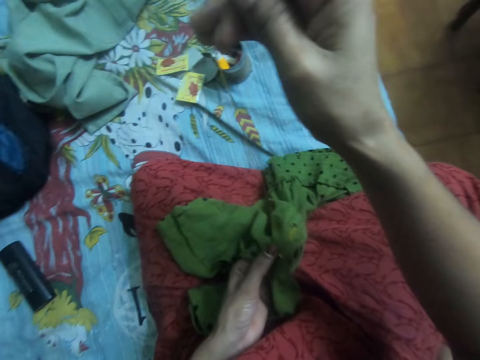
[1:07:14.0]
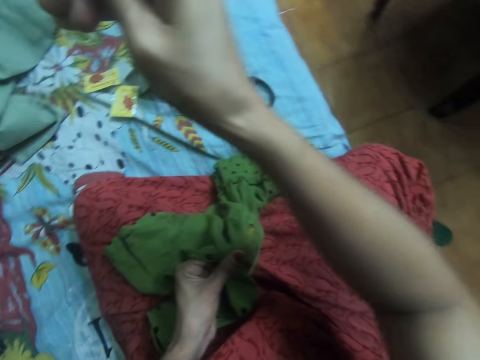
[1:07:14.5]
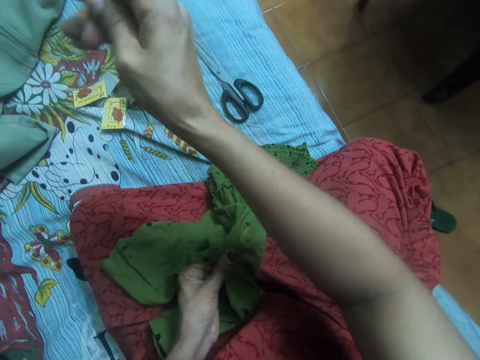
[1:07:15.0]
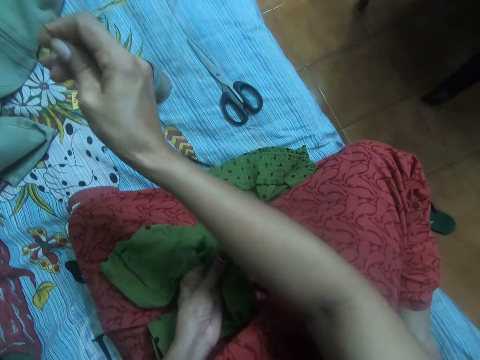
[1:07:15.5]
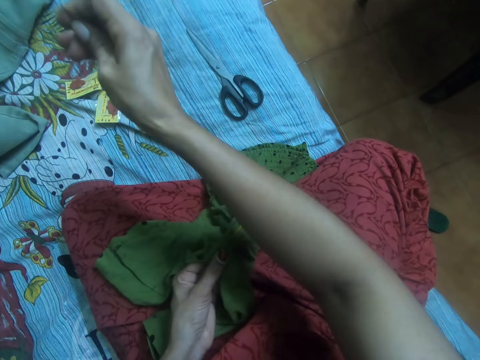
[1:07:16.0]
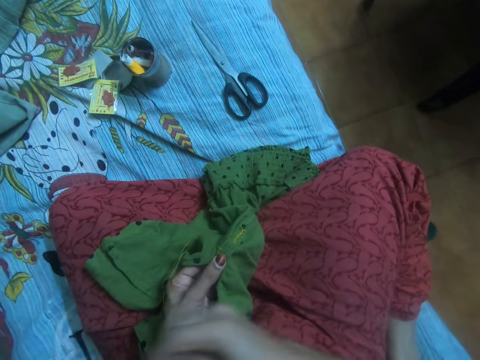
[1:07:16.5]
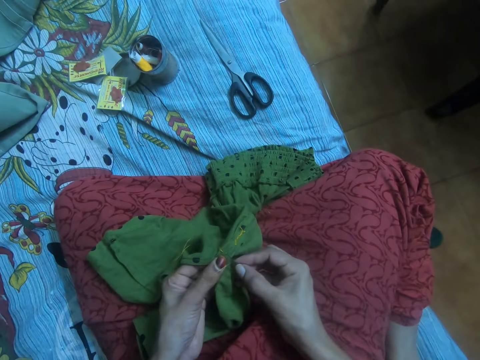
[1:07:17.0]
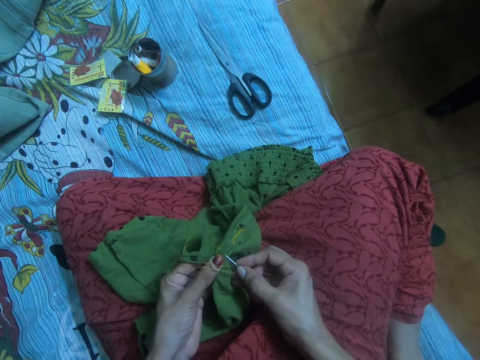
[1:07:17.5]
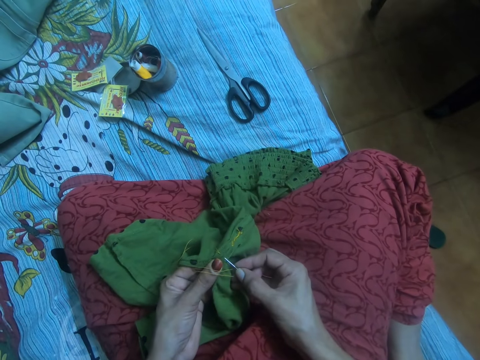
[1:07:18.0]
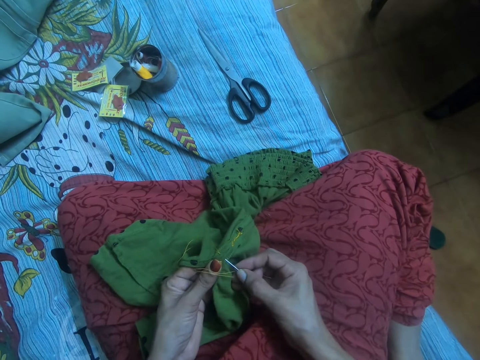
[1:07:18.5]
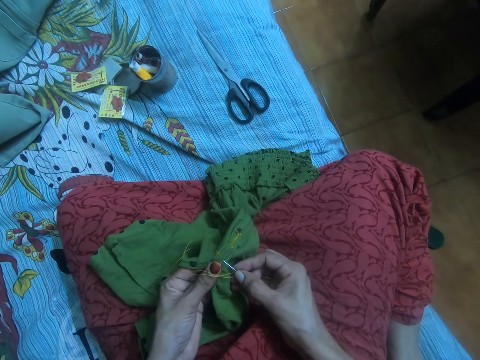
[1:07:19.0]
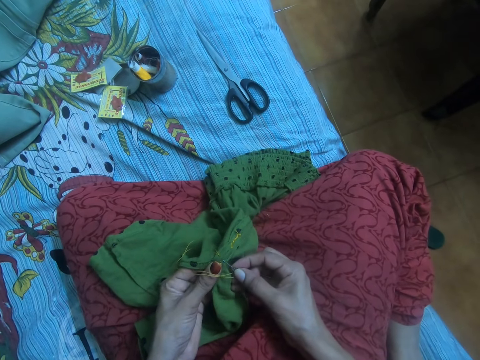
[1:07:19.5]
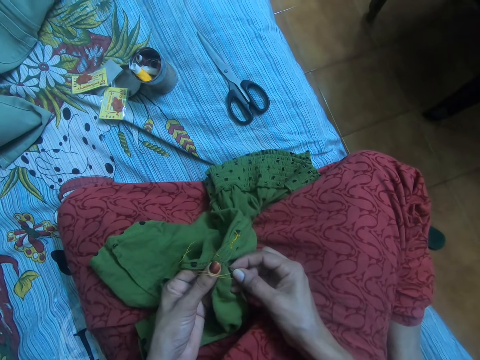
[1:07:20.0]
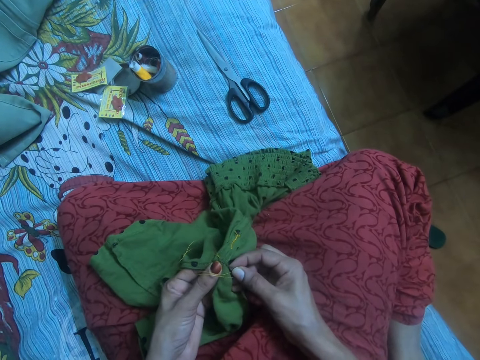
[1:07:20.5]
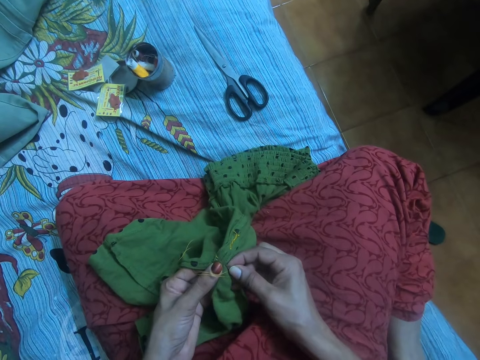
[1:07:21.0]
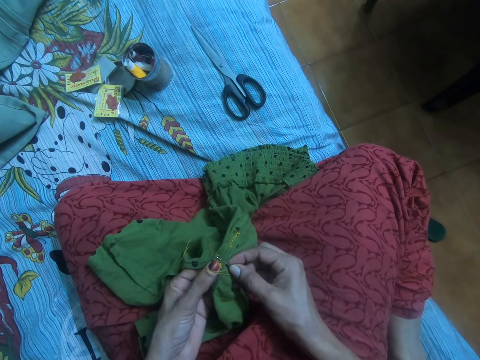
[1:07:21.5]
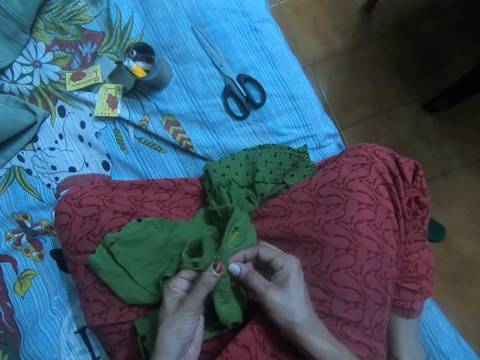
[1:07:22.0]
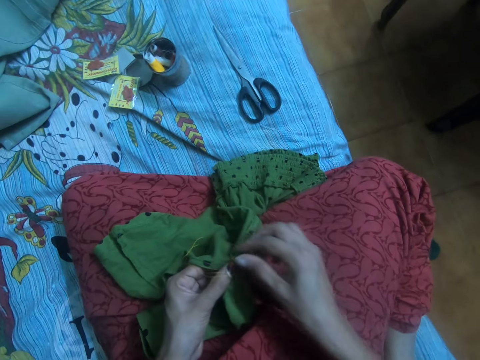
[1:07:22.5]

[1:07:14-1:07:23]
The camera wearer sews the cloth with the needle together with the thread.

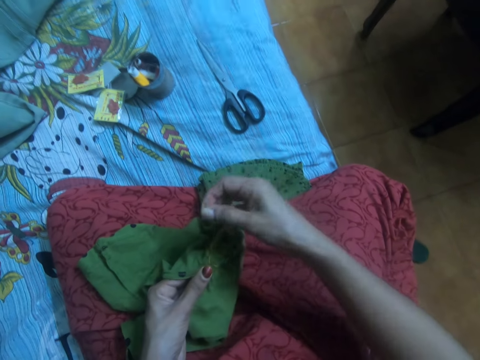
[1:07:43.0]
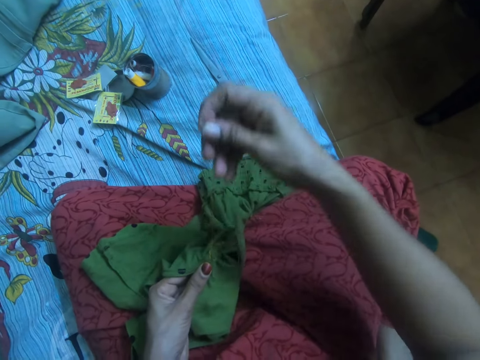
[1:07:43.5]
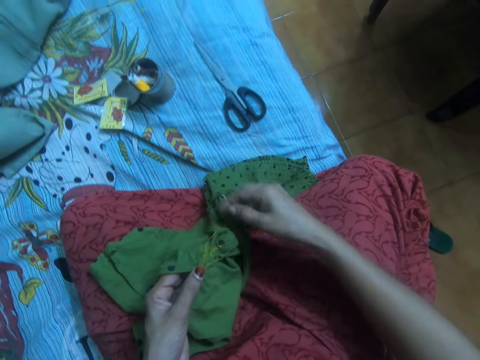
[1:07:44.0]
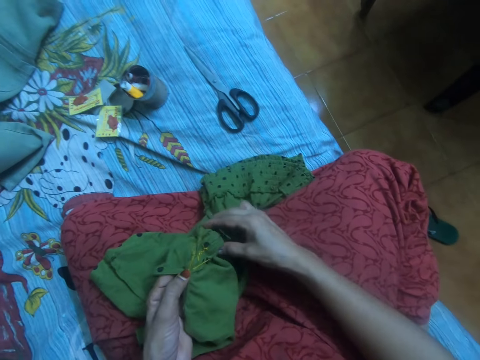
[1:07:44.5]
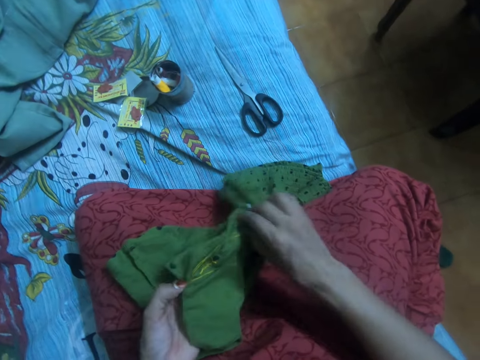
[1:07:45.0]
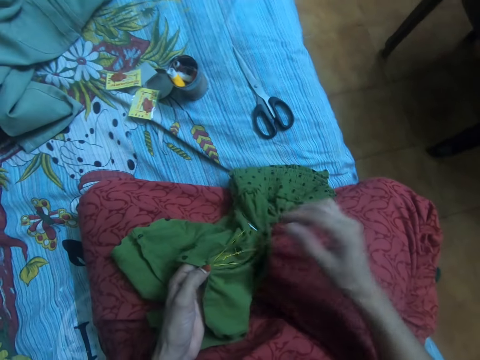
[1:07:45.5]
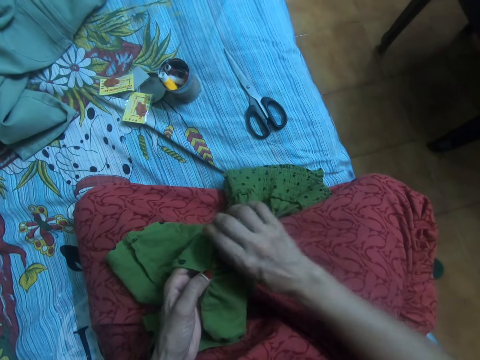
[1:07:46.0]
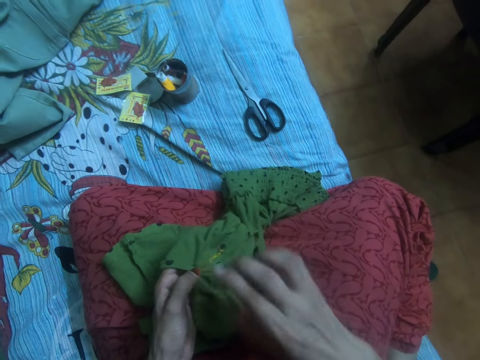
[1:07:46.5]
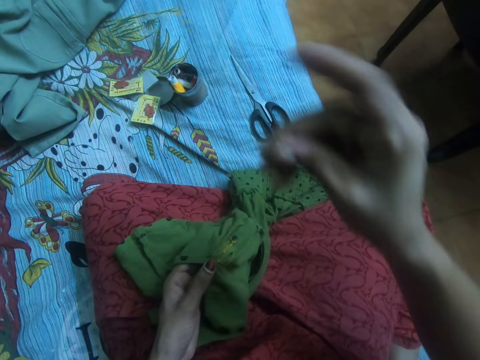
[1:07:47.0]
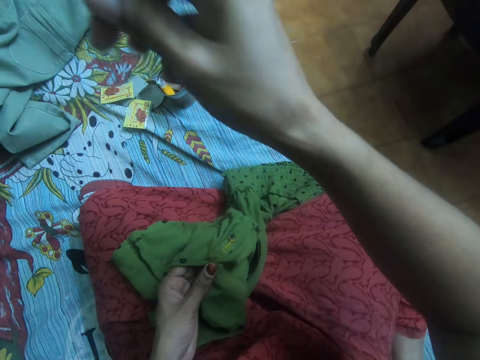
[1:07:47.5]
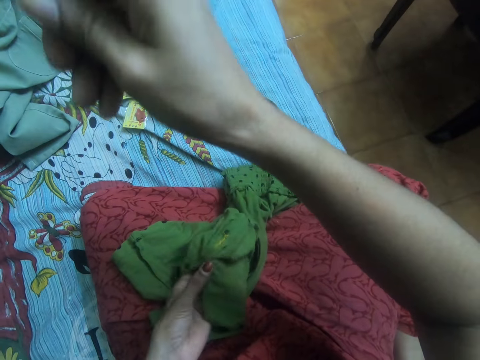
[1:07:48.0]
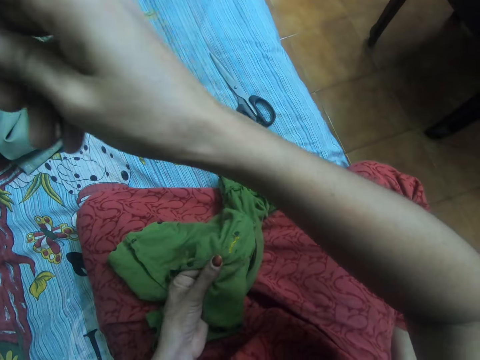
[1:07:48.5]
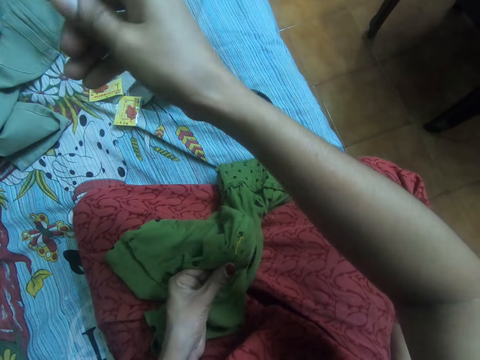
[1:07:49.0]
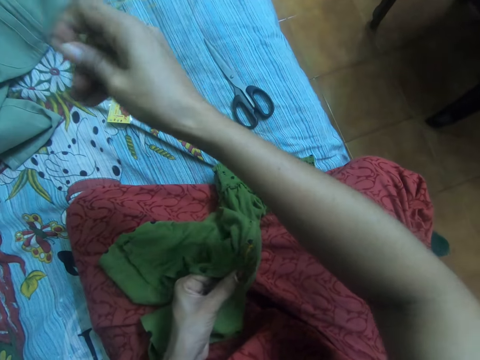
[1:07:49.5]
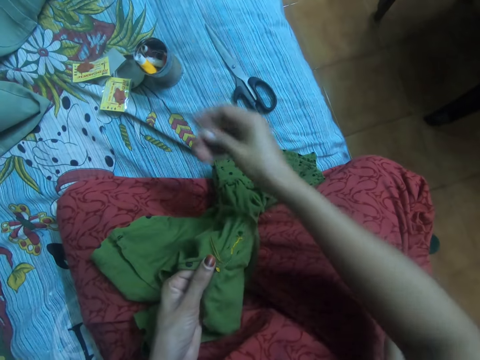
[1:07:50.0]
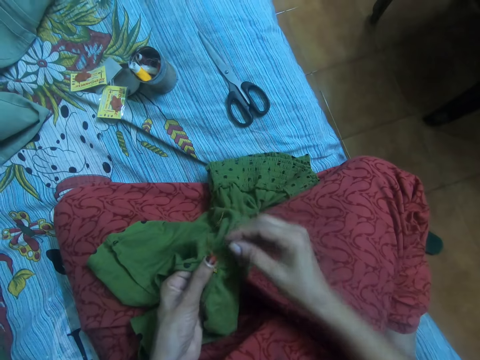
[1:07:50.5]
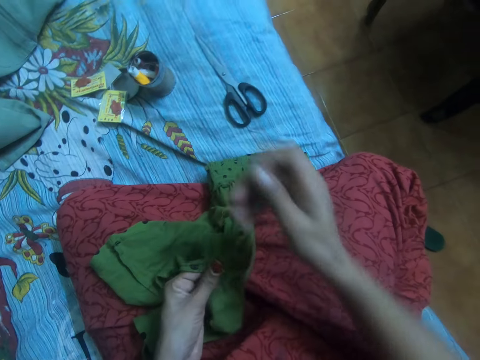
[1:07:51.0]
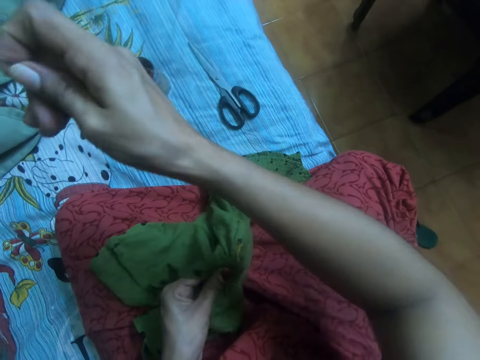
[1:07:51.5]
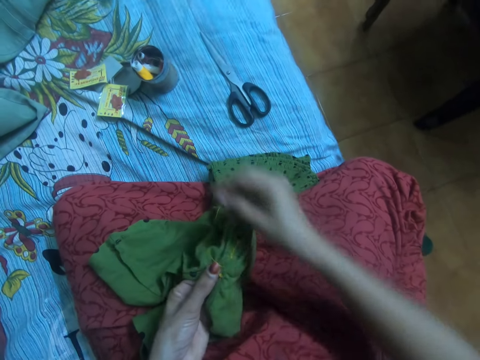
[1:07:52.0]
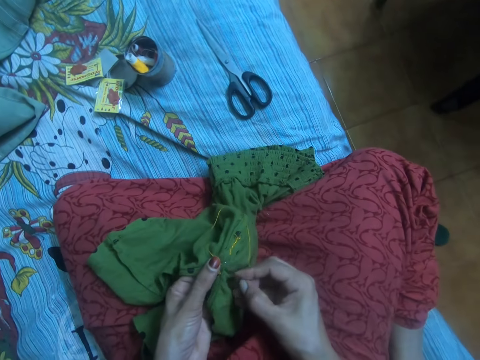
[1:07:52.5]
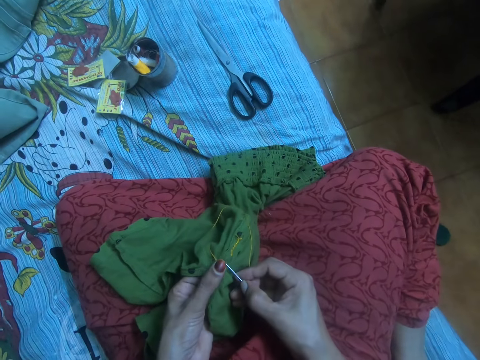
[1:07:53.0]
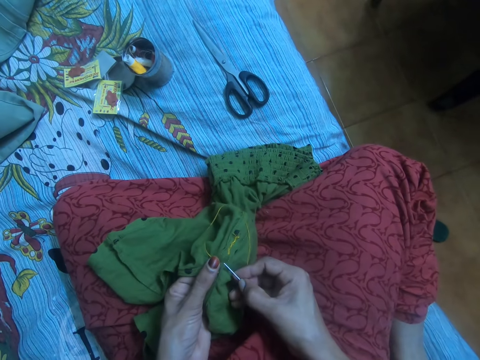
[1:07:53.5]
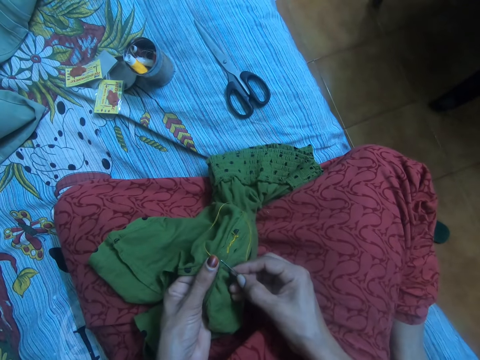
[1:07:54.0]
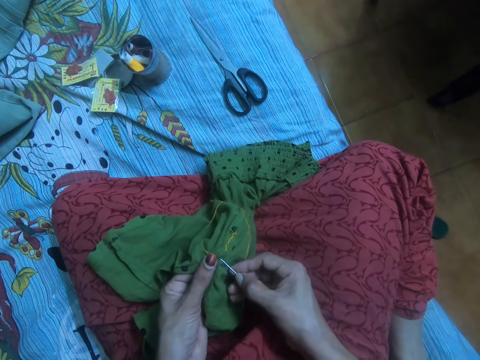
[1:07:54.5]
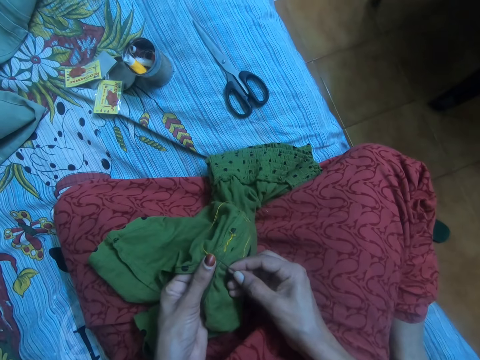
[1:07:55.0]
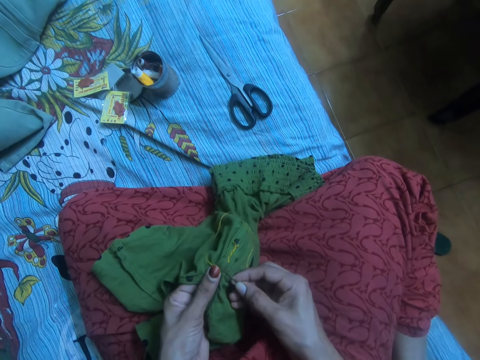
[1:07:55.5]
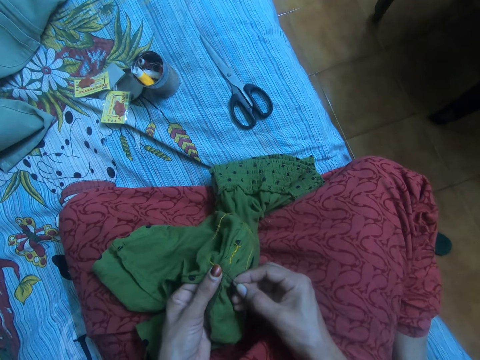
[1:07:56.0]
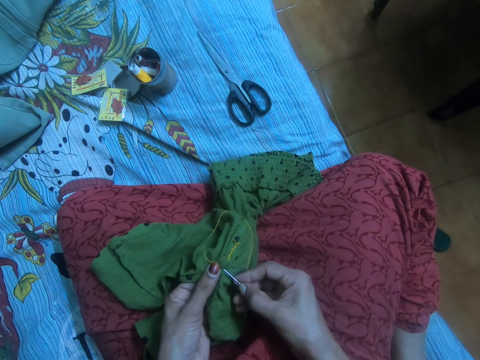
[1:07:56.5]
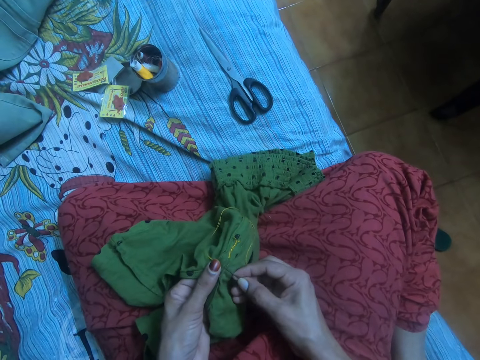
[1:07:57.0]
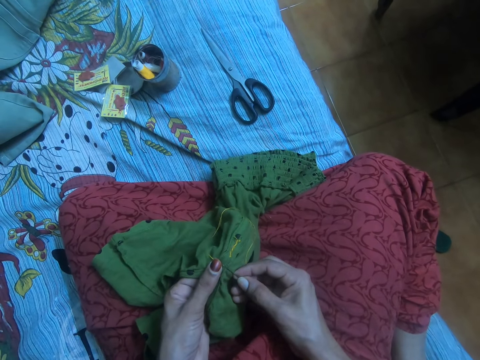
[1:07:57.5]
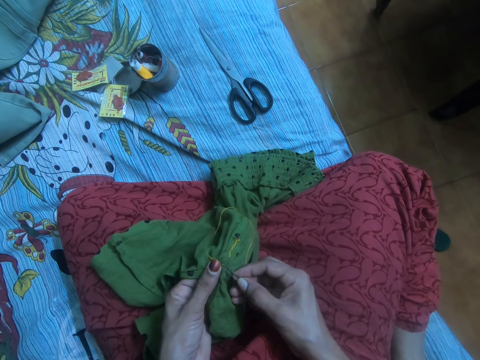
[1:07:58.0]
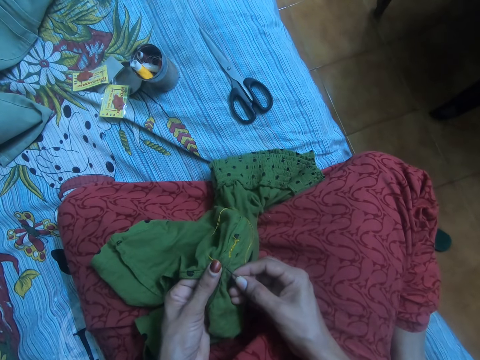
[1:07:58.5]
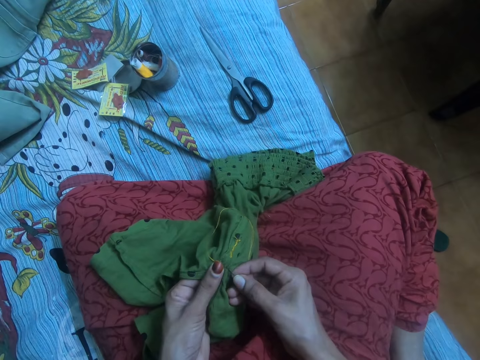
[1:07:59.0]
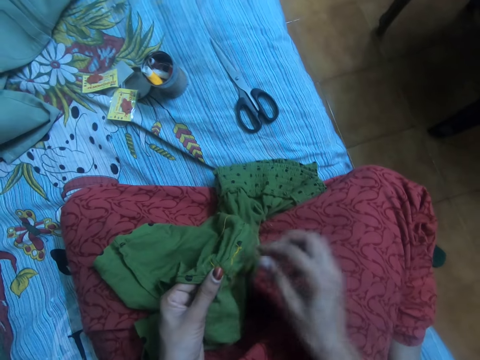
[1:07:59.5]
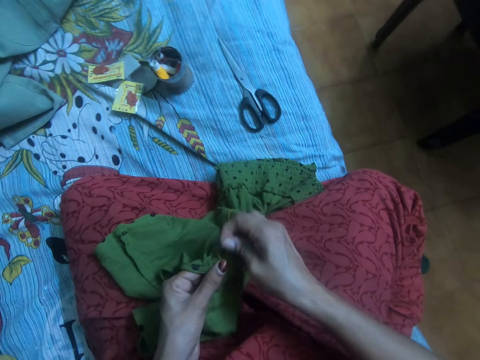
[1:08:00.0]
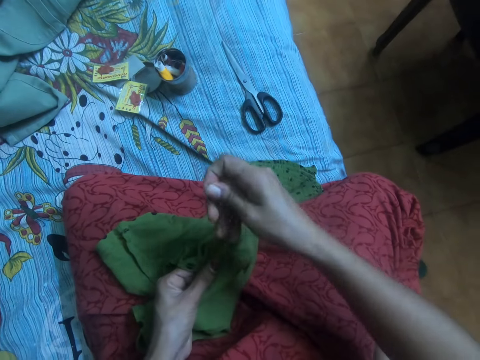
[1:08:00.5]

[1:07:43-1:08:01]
The camera wearer adjusts the cloth with both hands. They pull the needle with the thread from the cloth. They align the thread. They sew the cloth with the needle together with the thread.
